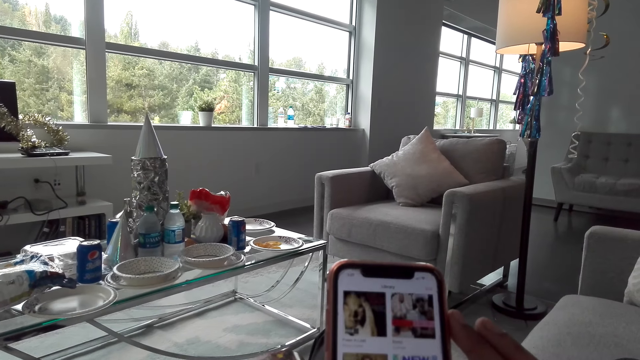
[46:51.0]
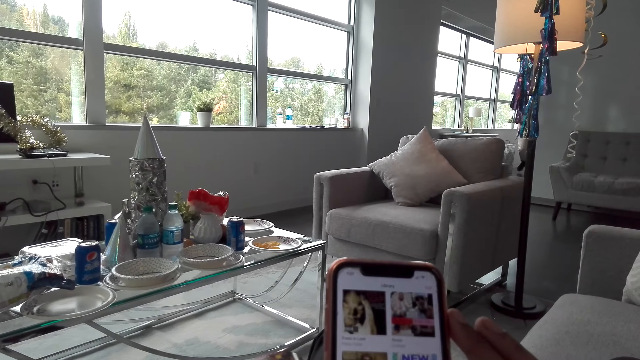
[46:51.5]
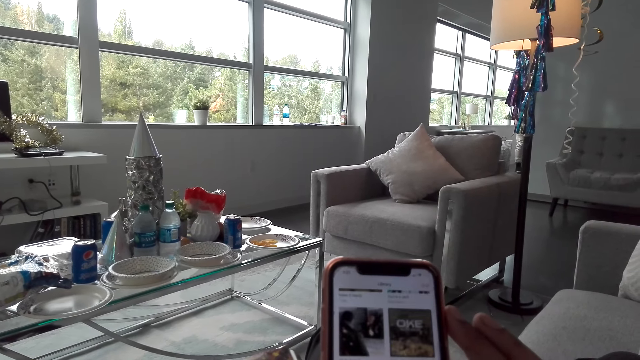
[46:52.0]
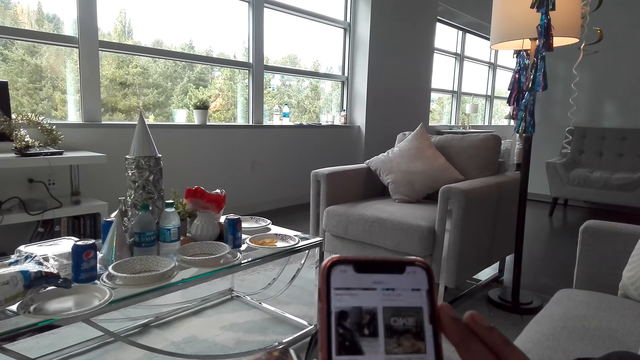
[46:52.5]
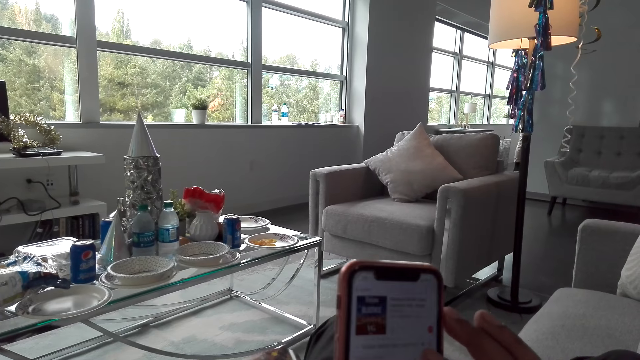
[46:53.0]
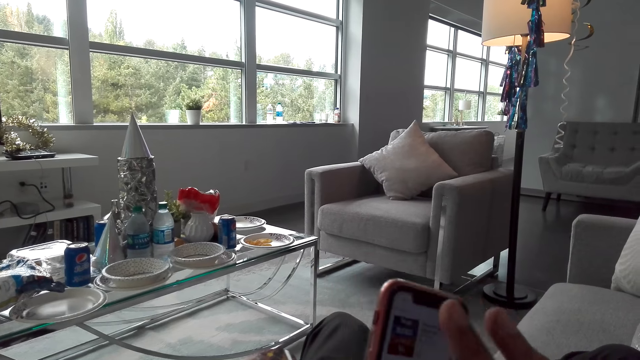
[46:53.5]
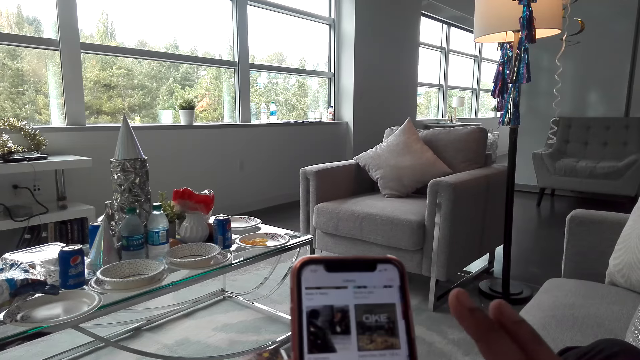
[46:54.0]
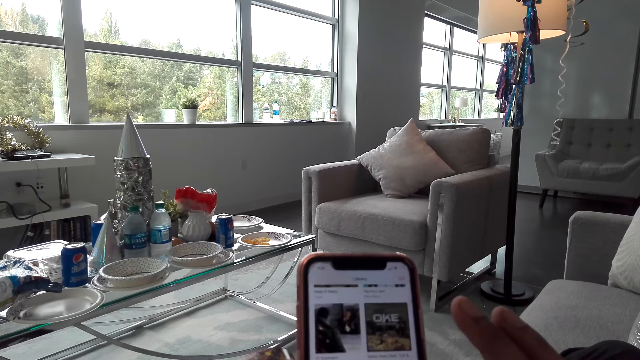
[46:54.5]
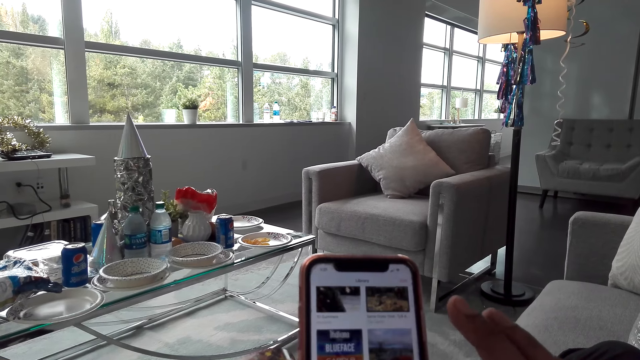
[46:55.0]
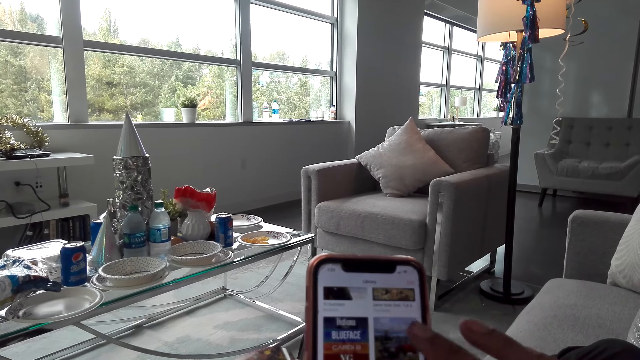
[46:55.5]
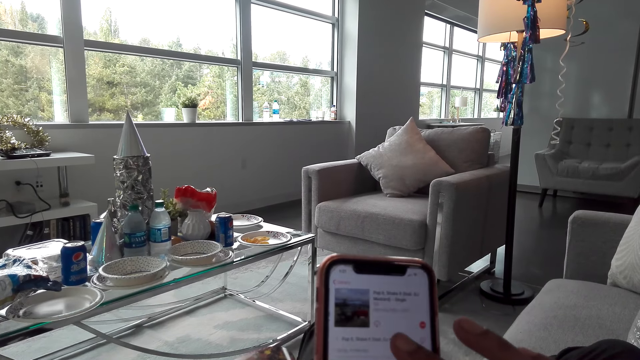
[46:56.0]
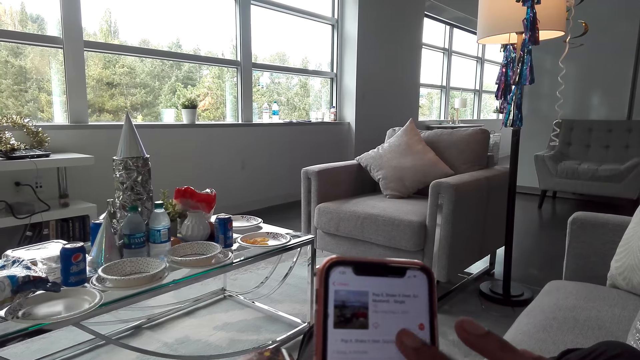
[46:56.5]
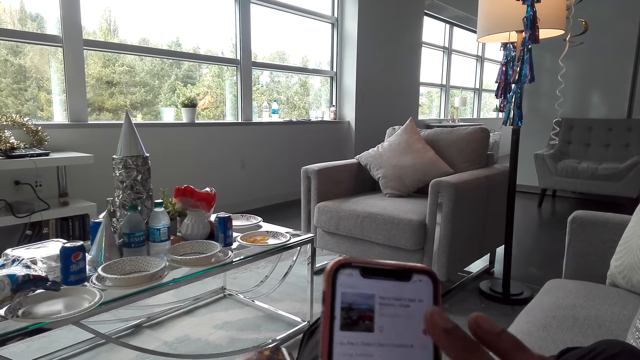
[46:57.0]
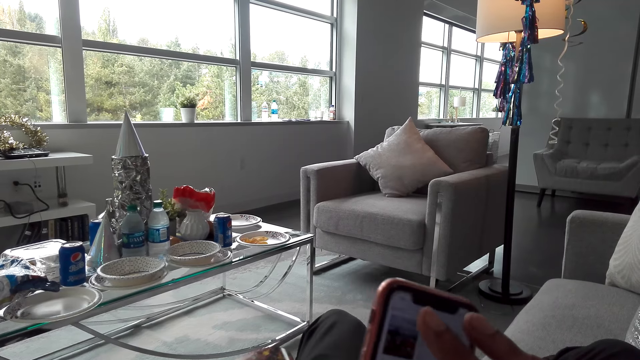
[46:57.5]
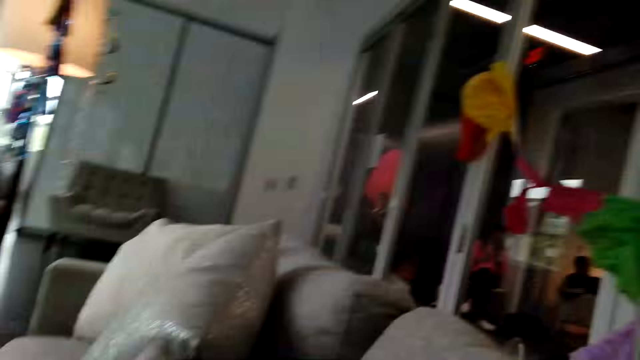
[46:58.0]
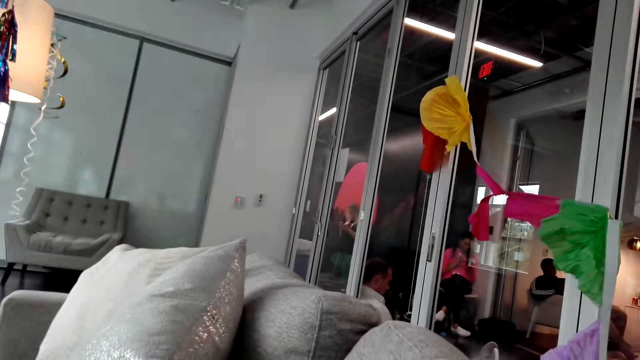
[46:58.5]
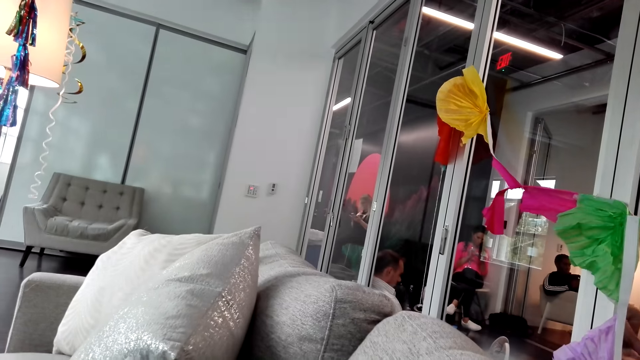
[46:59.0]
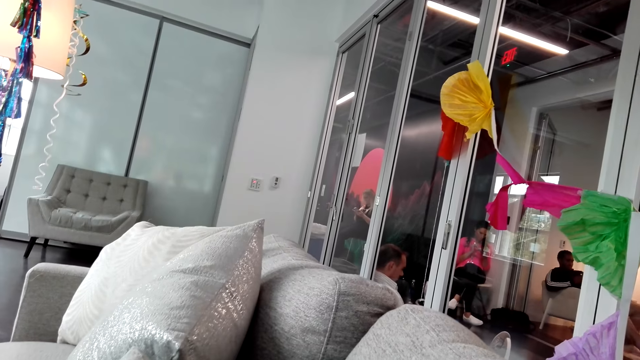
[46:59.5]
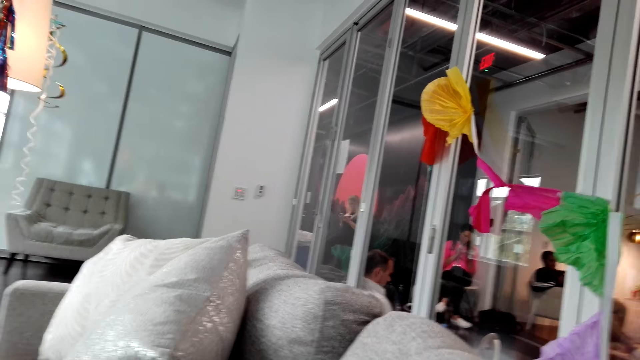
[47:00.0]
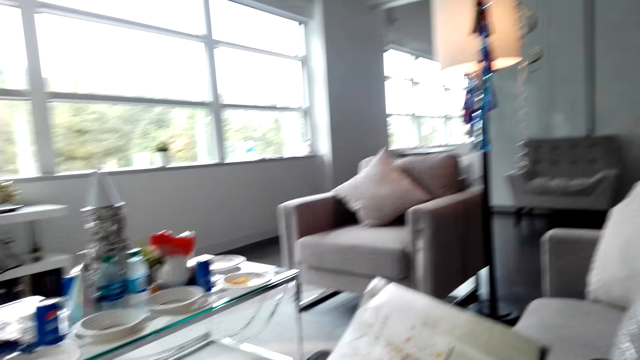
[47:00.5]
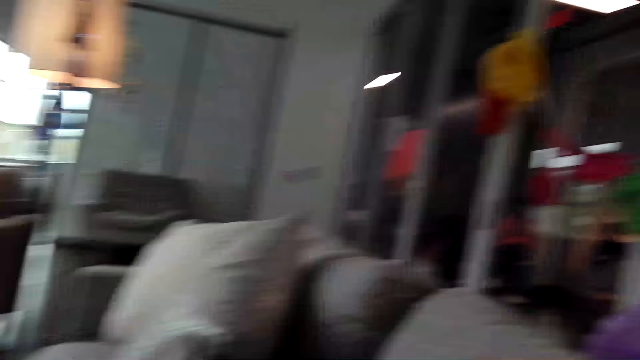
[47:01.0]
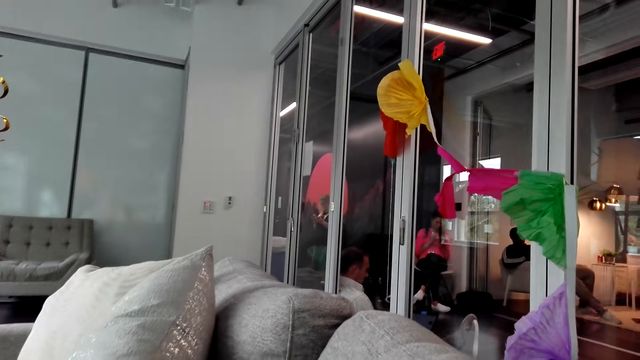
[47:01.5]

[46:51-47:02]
The camera wearer looks around the room.

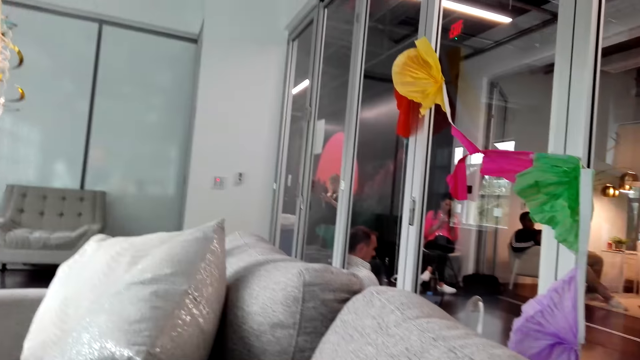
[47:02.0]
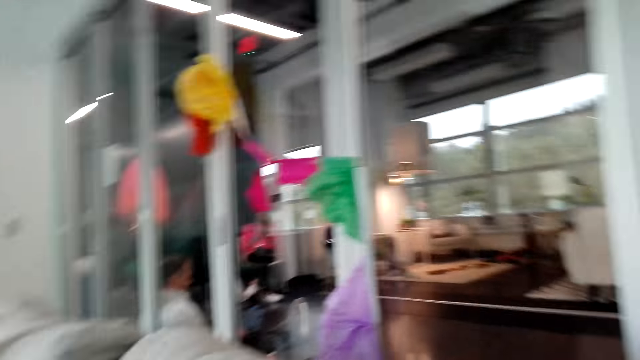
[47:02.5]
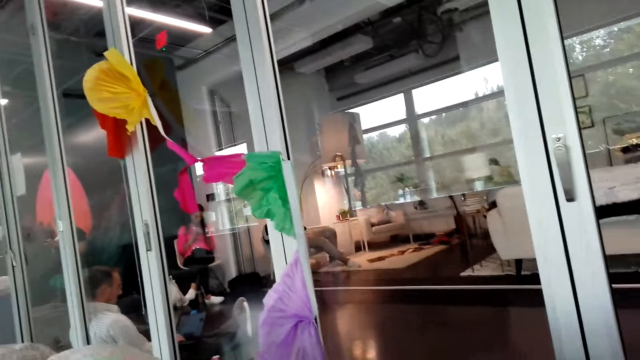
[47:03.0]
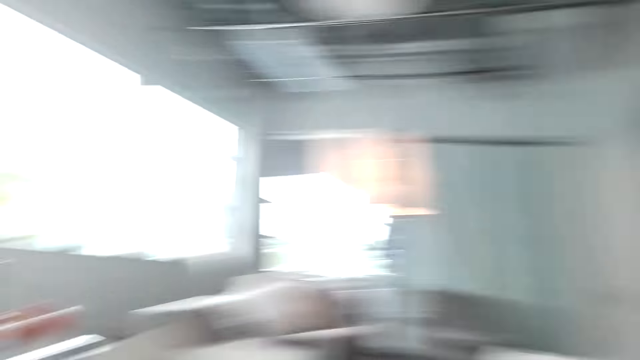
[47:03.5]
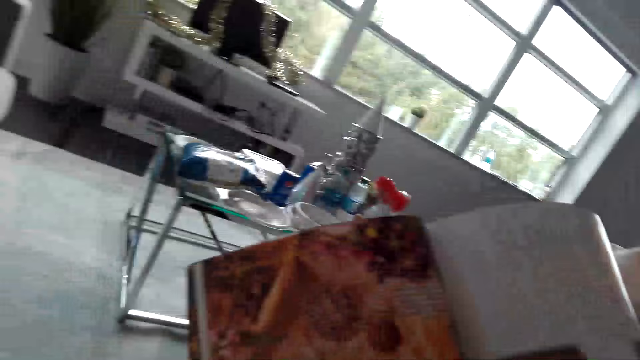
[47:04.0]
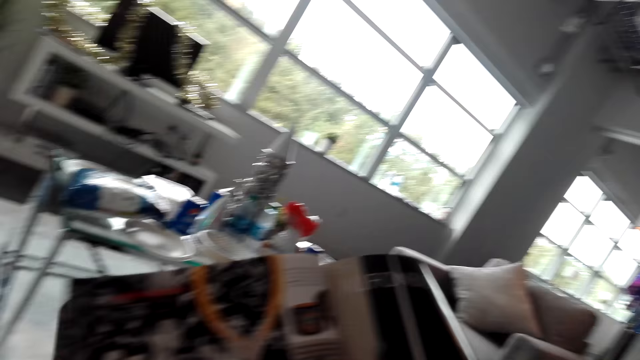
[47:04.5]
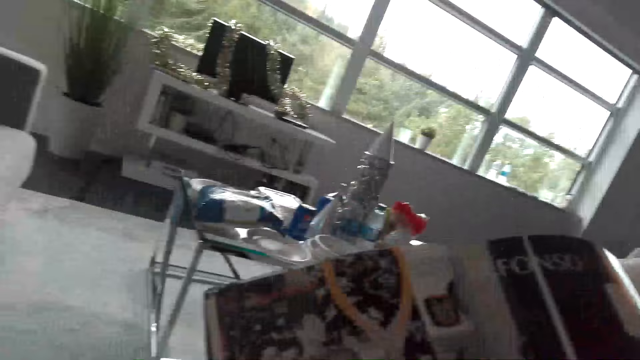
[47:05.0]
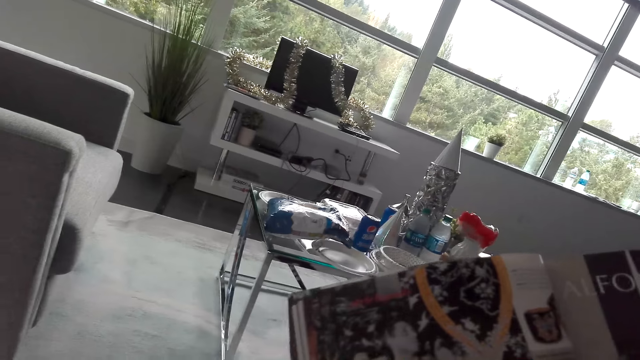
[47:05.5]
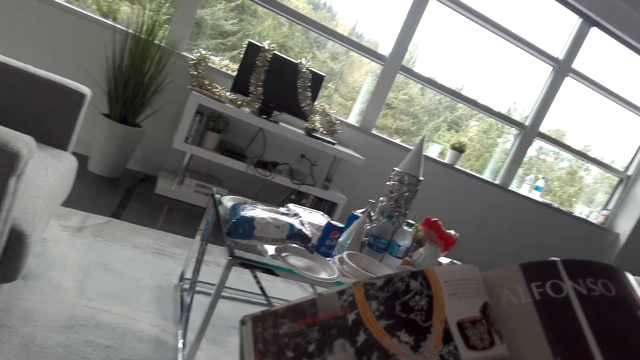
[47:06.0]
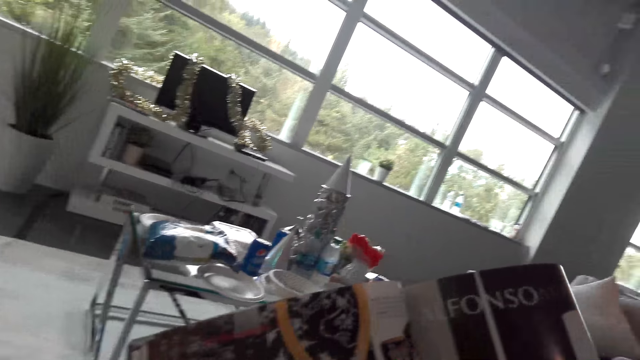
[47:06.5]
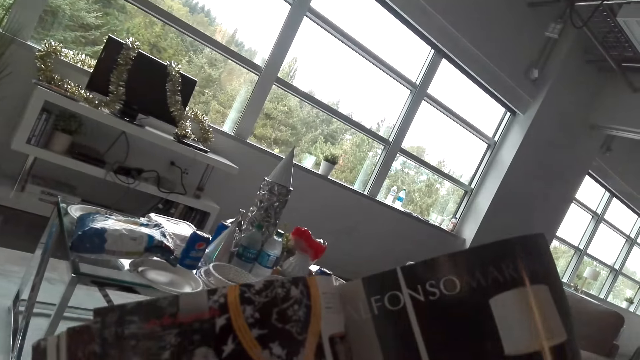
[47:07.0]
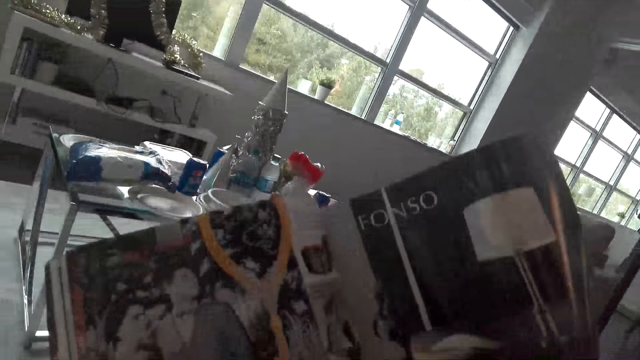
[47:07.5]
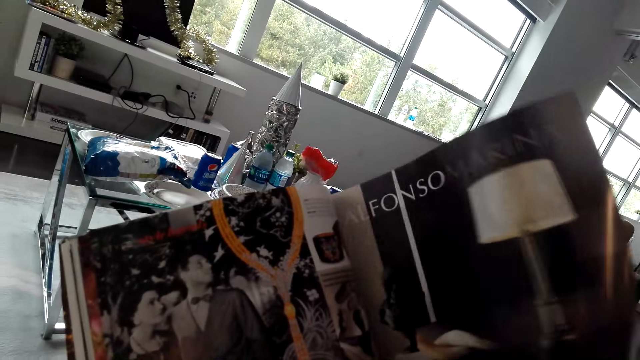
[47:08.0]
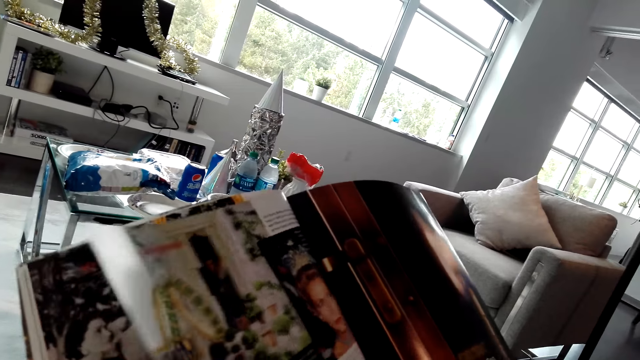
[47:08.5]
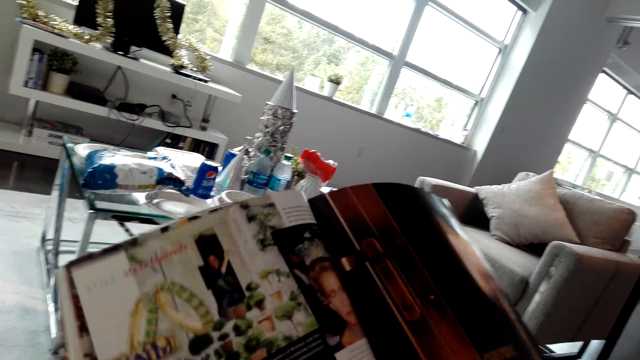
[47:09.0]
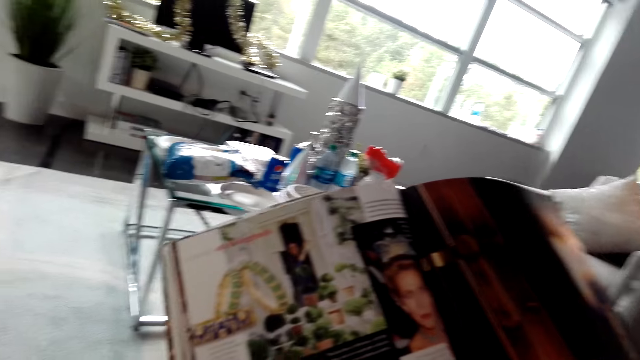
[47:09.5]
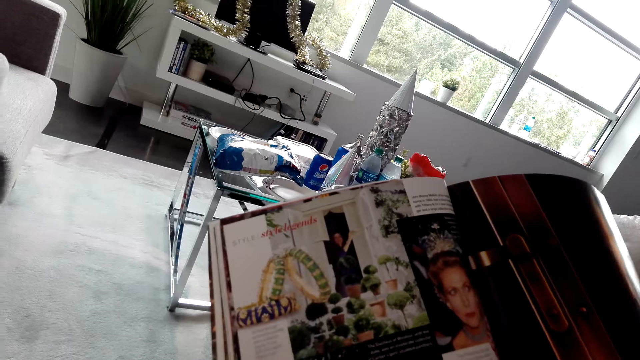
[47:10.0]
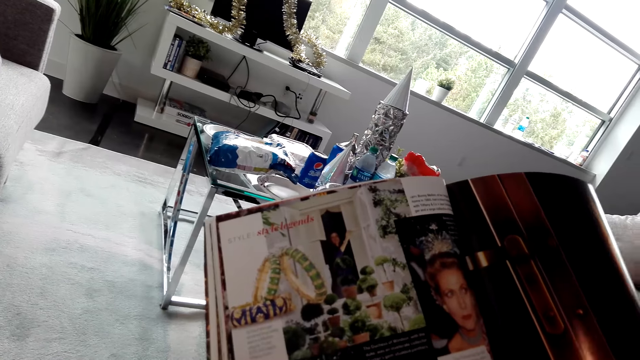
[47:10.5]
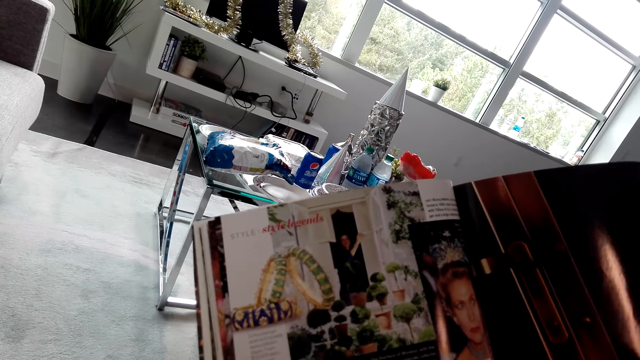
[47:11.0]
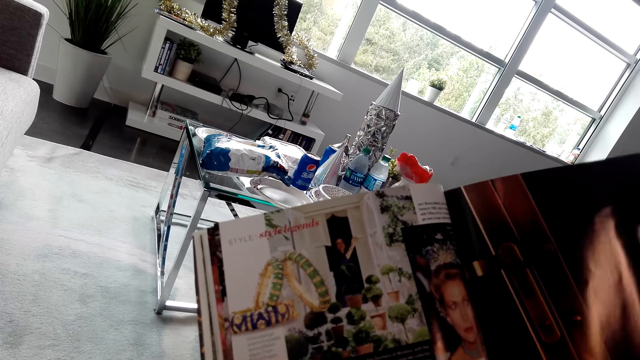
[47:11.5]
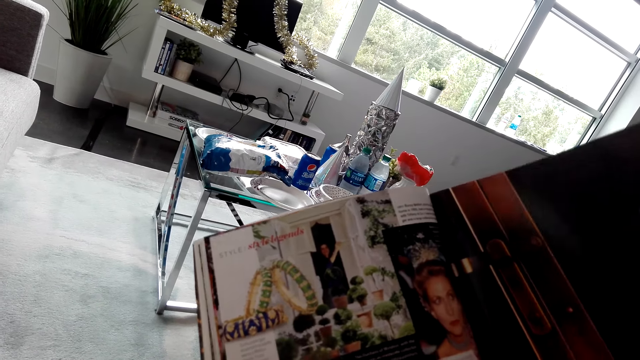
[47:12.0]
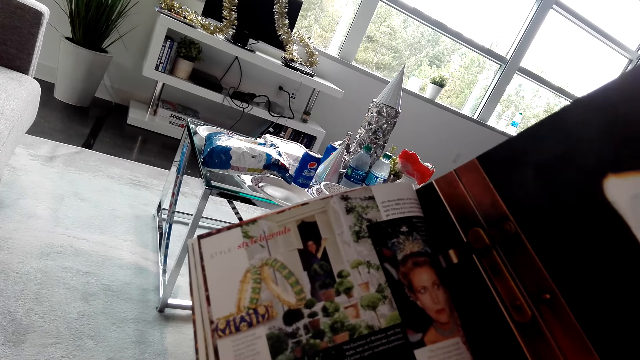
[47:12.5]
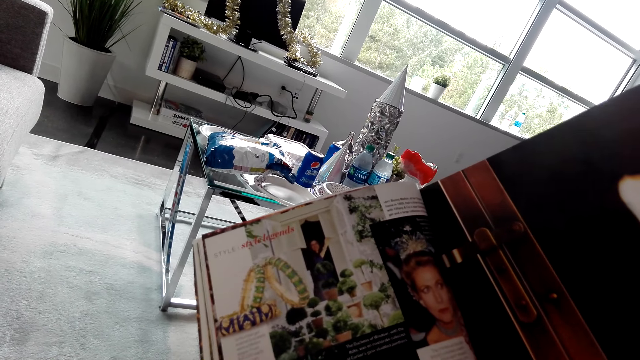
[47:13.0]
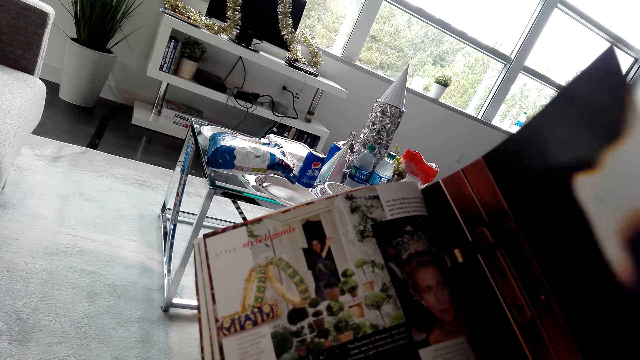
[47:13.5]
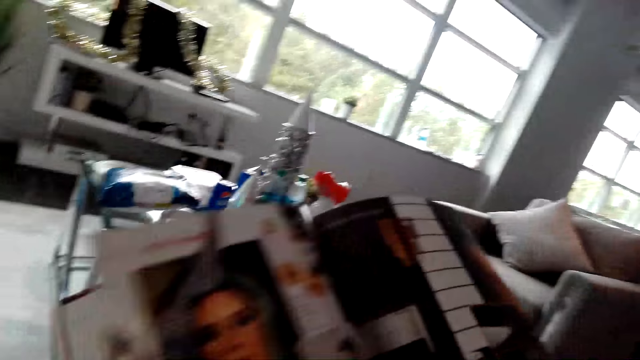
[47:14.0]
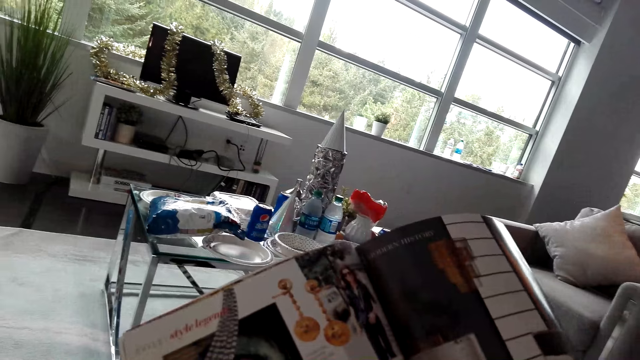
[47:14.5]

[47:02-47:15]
The camera wearer reads a magazine. They turn the pages of the magazine. They read the magazine. They turn pages.
